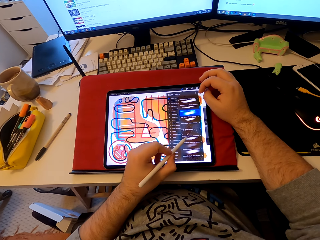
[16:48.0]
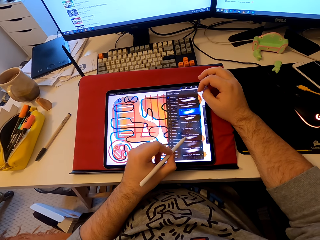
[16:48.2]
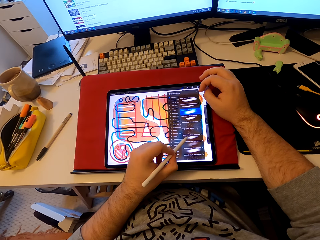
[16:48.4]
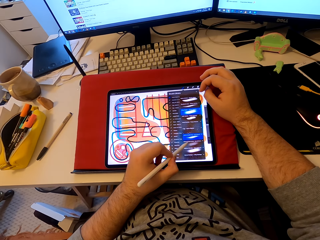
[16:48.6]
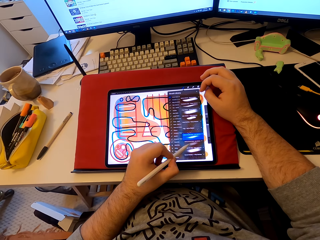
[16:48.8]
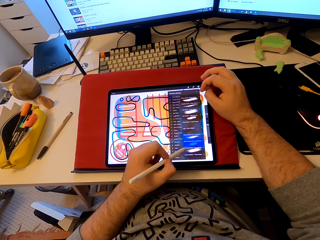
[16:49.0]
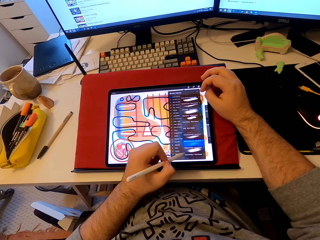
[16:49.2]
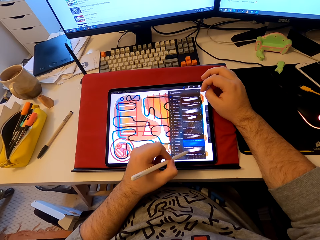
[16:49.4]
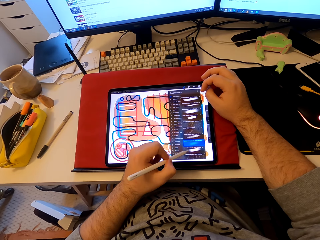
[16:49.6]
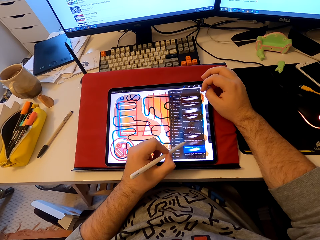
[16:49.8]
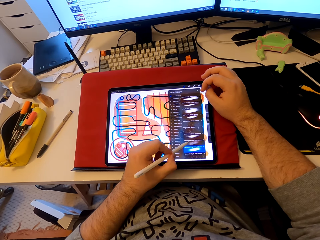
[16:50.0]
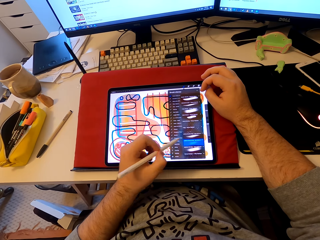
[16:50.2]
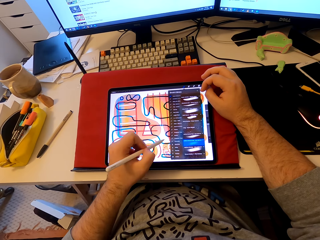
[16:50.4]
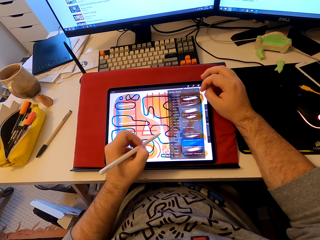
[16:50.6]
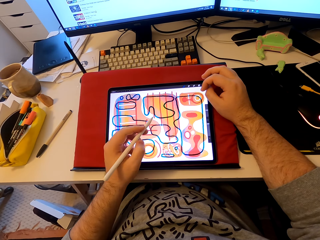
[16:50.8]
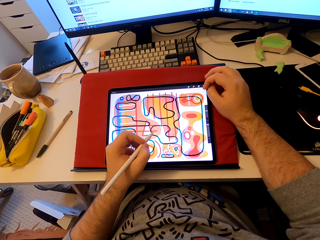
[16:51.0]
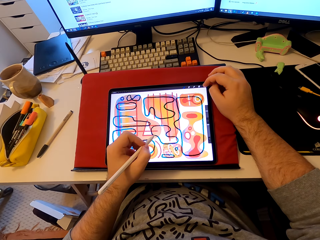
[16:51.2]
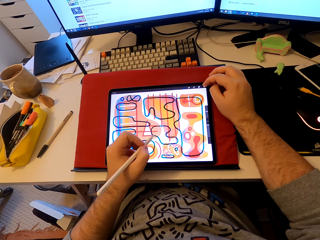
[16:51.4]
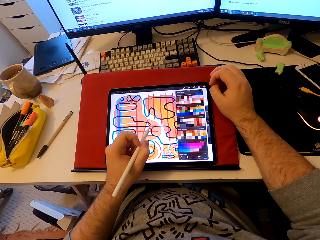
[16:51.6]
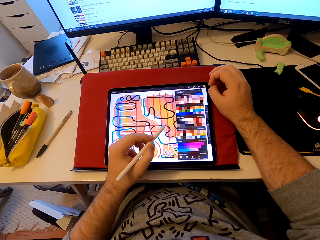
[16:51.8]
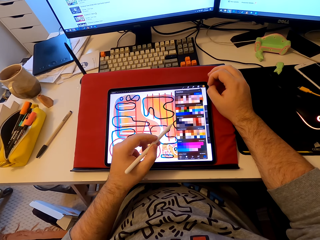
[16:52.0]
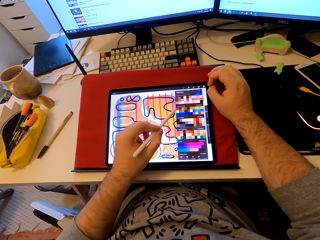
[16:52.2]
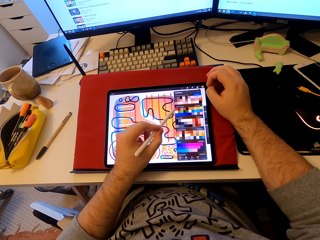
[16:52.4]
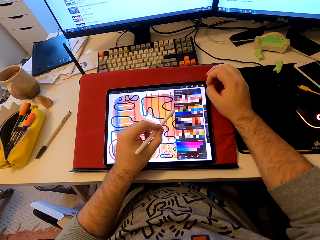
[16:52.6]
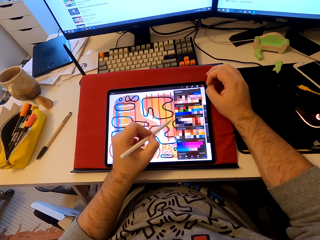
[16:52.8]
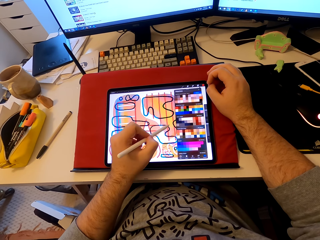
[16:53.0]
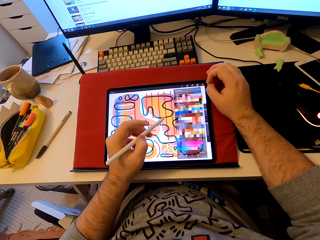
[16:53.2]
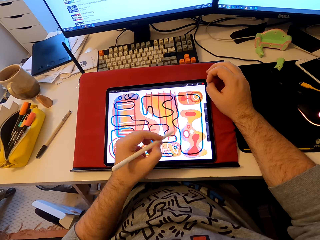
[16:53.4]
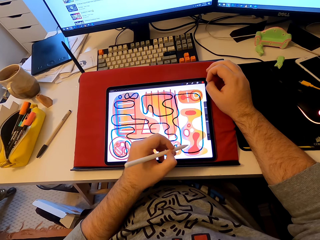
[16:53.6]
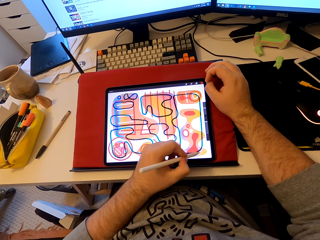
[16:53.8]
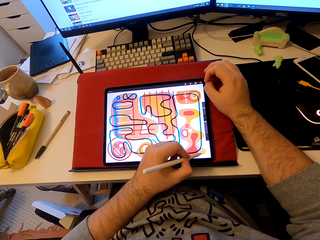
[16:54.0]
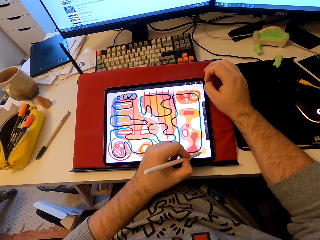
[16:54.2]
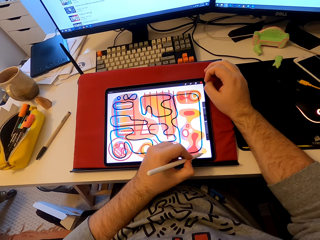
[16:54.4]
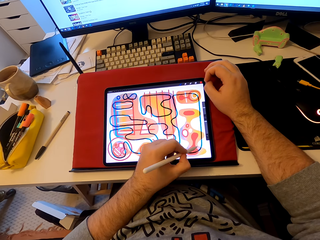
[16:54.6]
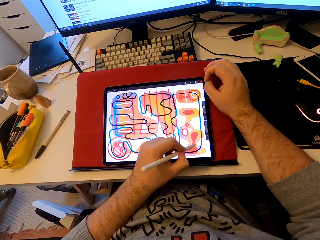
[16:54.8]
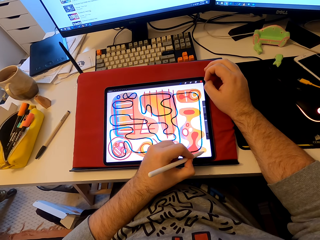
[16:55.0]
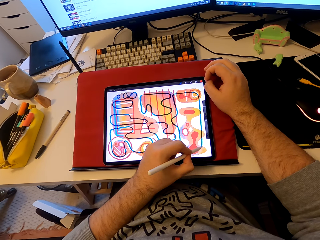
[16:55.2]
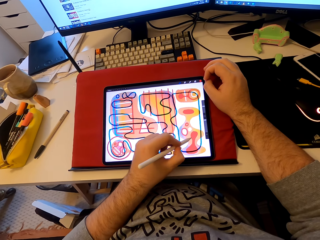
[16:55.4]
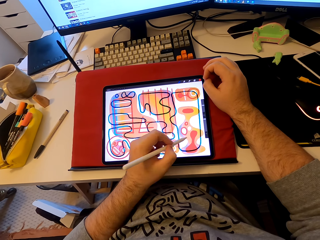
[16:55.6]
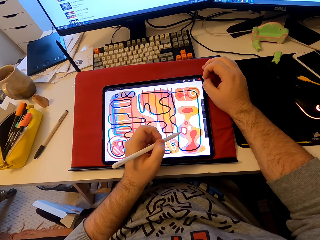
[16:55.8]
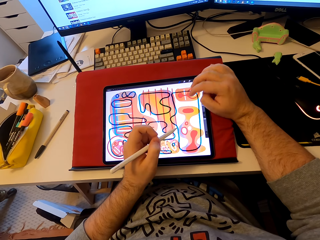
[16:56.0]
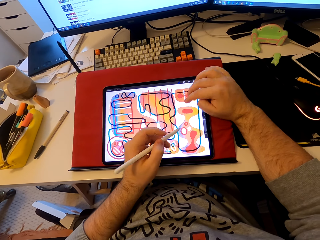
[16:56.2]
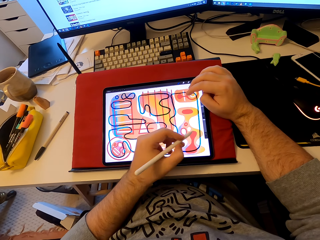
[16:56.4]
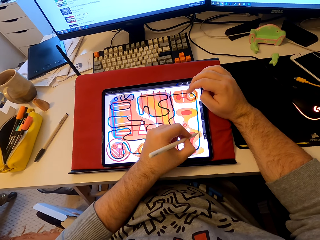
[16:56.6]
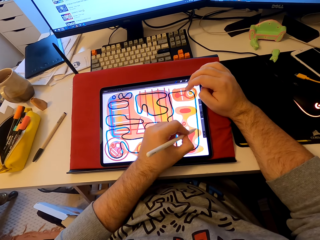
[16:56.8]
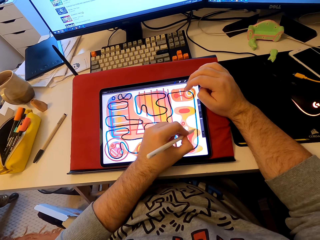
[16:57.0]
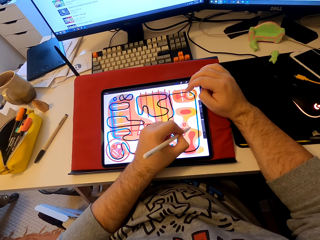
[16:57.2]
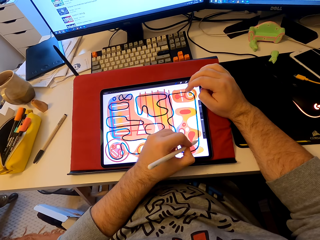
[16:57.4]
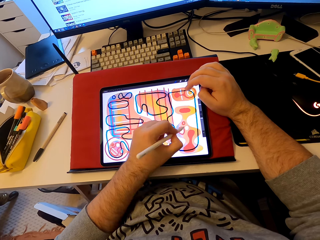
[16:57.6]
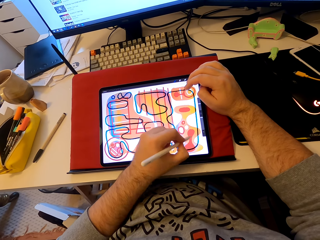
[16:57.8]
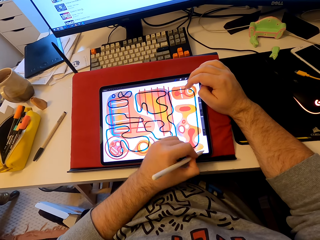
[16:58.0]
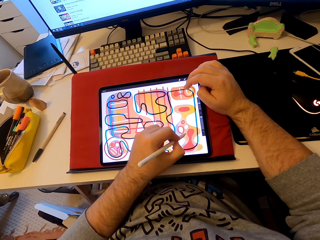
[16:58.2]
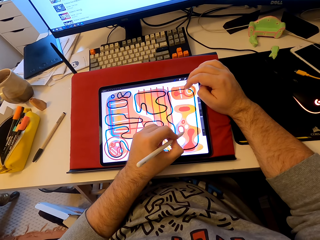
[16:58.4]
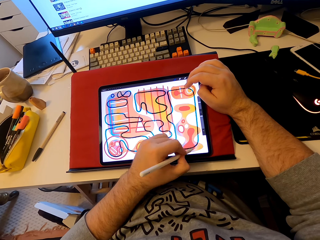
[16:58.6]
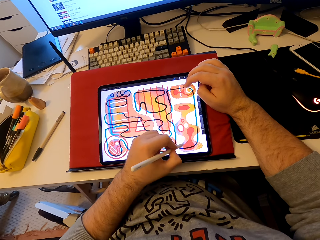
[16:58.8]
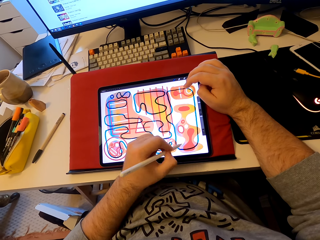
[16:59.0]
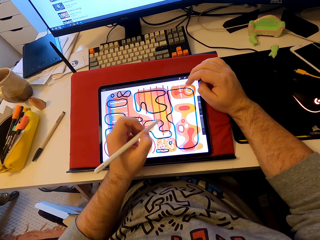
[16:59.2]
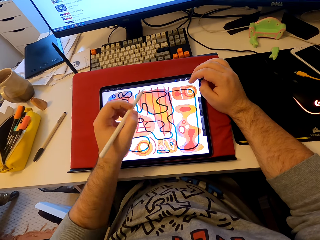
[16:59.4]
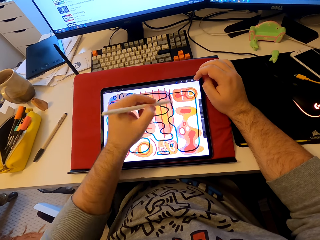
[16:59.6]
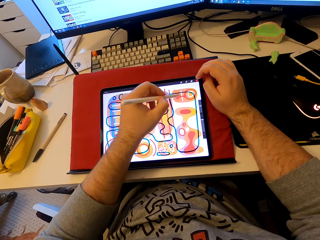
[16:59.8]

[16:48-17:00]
The camera wearer points at the tablet screen with a stylus pen. They draw patterns on the tablet. They color on the tablet's screen. They tap on the tablet's screen. They color on the tablet's screen.

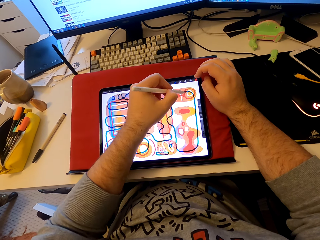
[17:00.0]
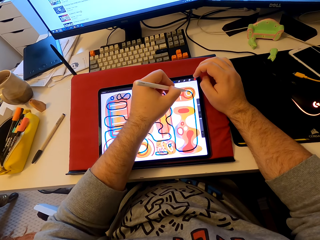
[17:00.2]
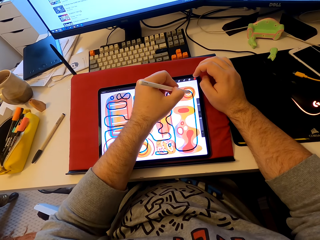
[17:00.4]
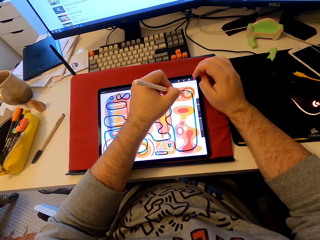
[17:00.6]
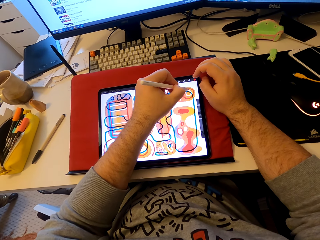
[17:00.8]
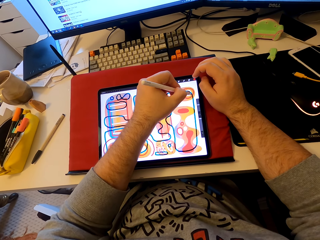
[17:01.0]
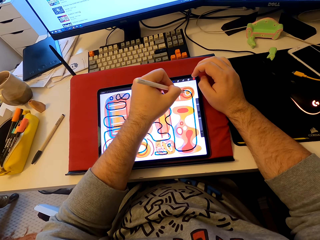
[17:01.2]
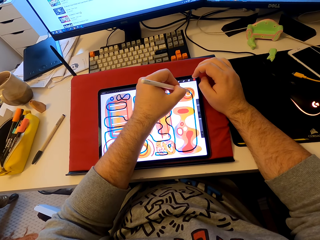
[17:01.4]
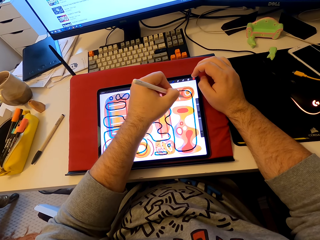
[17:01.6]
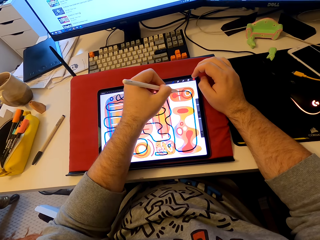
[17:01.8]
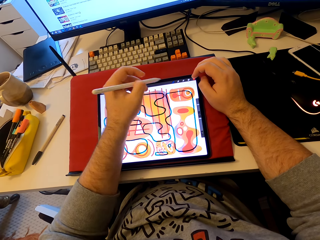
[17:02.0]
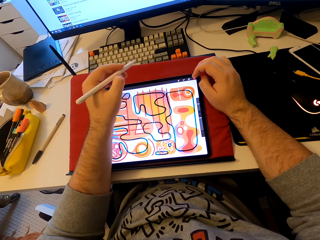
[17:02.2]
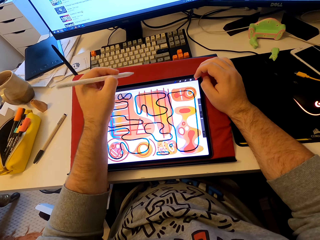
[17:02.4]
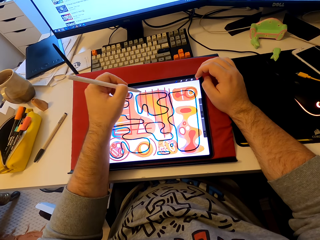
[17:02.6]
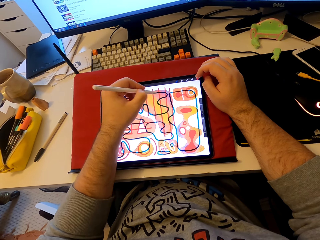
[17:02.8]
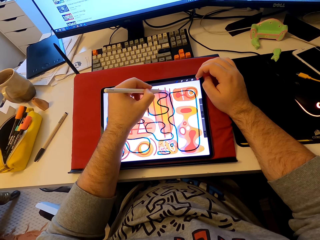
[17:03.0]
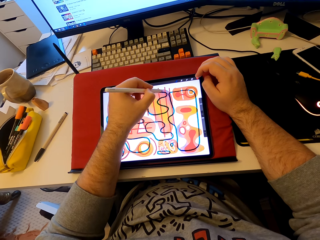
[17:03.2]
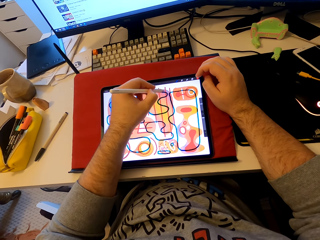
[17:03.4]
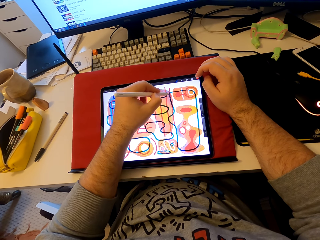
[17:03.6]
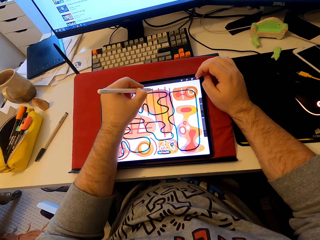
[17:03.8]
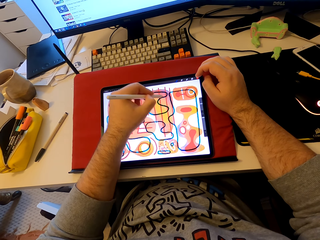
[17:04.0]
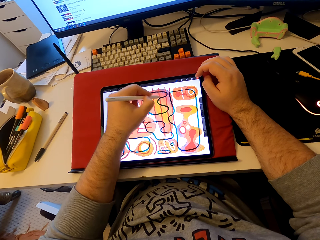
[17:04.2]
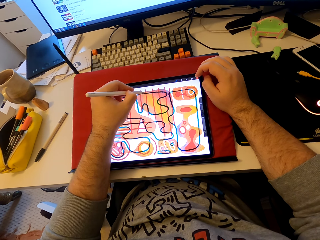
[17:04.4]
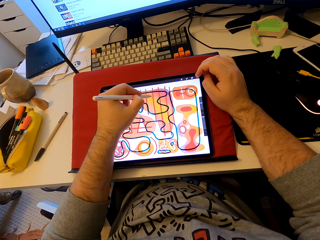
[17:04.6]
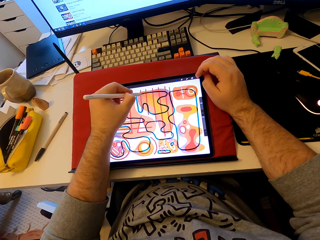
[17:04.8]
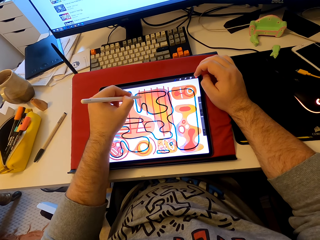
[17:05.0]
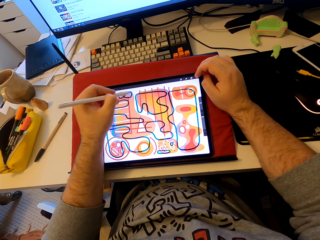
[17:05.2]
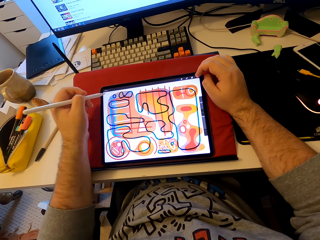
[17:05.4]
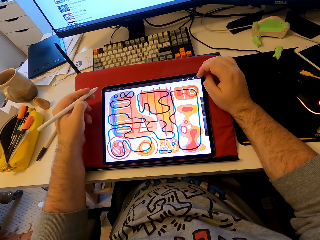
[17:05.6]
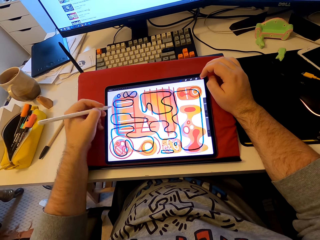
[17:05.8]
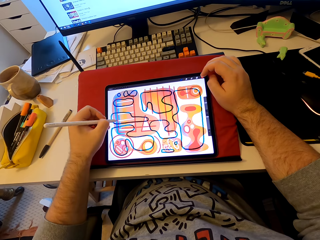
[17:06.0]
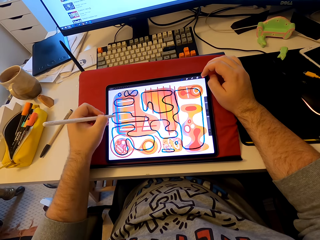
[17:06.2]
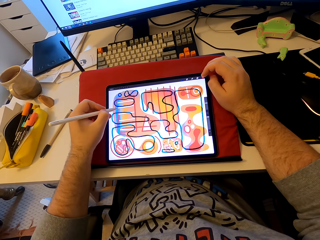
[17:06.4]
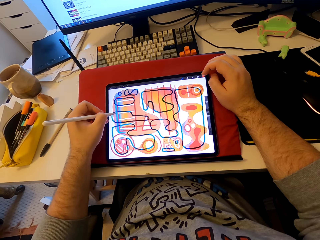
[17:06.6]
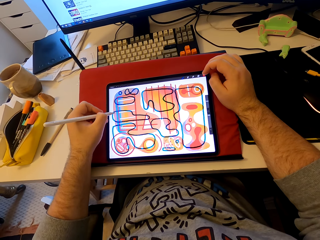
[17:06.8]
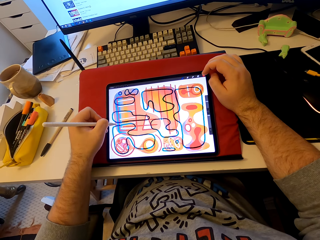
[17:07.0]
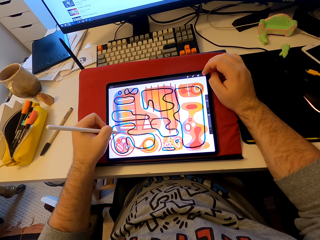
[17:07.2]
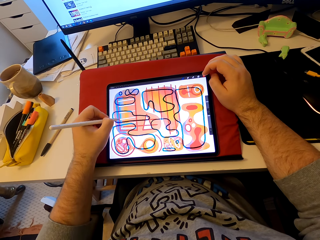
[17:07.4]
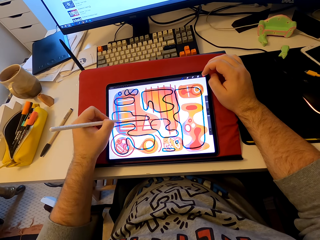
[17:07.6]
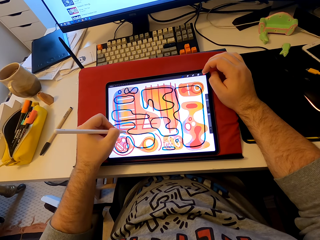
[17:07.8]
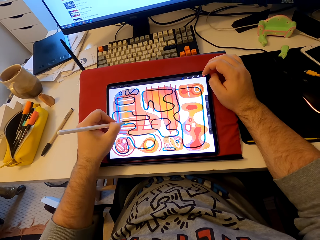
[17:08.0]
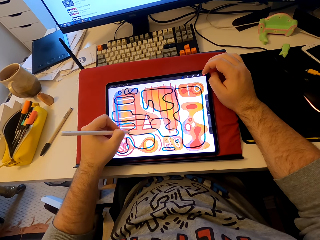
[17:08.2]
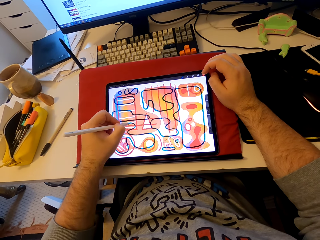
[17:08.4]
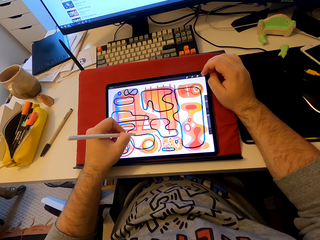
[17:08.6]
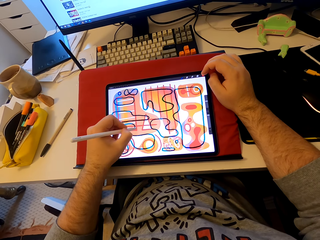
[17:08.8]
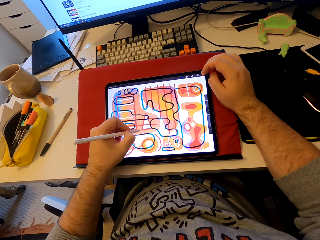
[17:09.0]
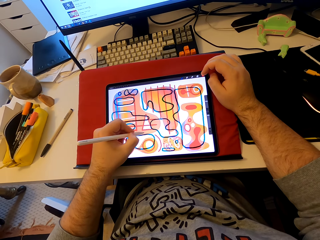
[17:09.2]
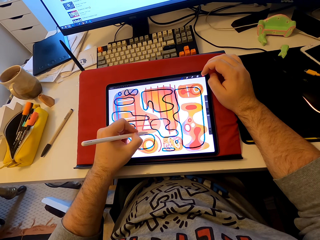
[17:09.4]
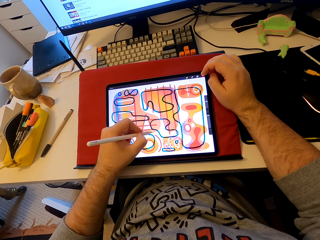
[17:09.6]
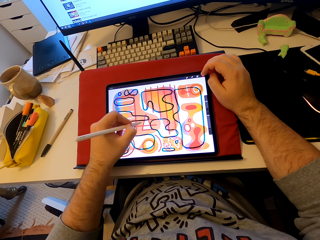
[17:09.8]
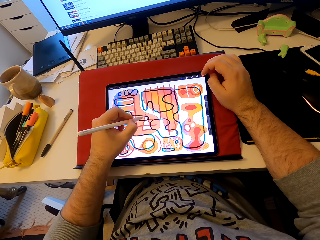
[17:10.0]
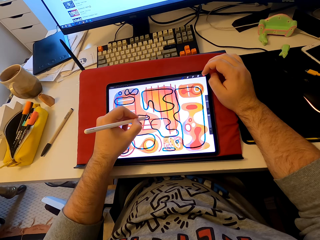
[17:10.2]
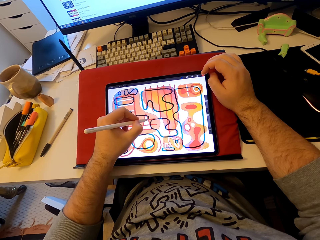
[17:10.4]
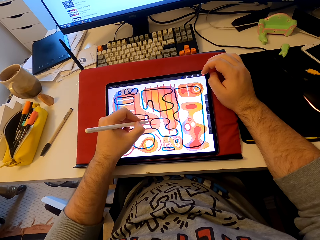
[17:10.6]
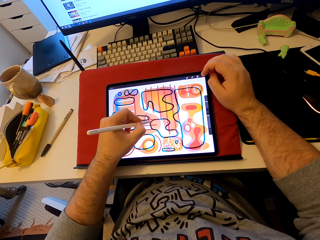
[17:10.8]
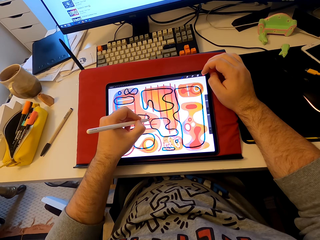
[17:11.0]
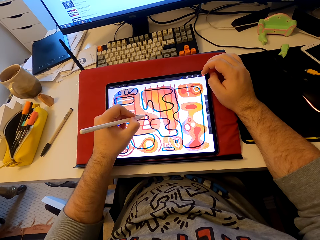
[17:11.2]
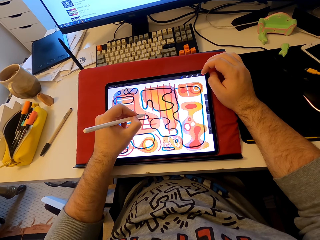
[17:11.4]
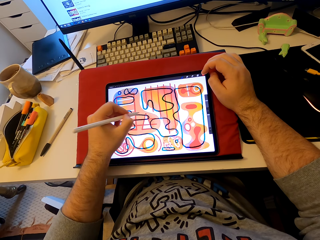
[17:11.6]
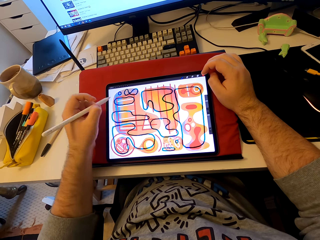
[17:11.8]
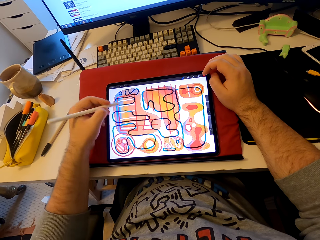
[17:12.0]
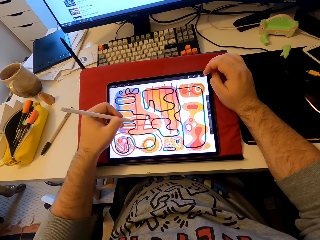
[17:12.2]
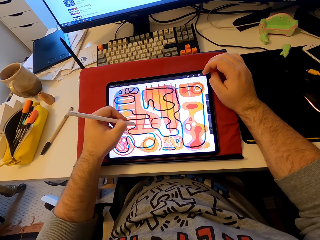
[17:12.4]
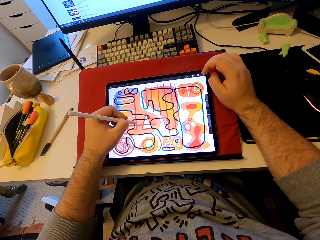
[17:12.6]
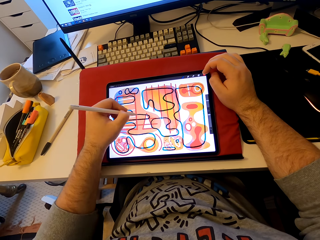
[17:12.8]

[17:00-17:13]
The camera wearer draws on the tablet's screen. He pulls his hand from the tablet. He colors on the tablet's screen. He pulls his hand from the tablet. He colors on the tablet's screen.
